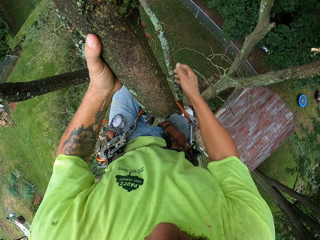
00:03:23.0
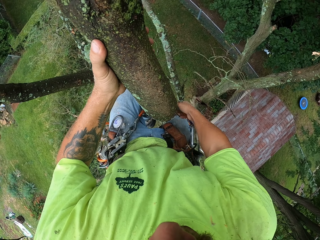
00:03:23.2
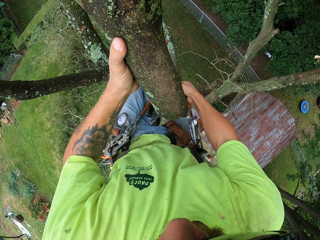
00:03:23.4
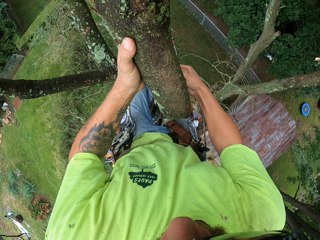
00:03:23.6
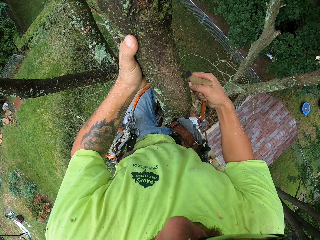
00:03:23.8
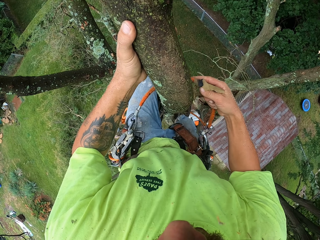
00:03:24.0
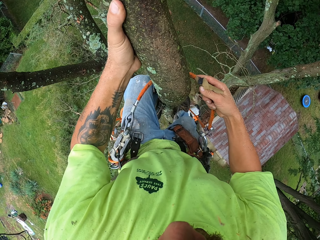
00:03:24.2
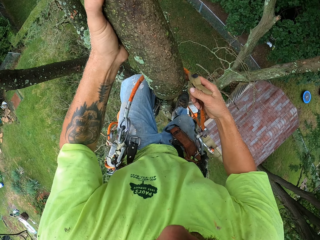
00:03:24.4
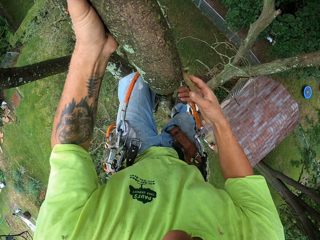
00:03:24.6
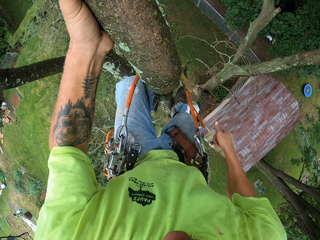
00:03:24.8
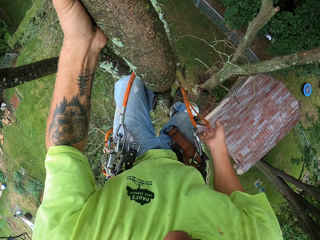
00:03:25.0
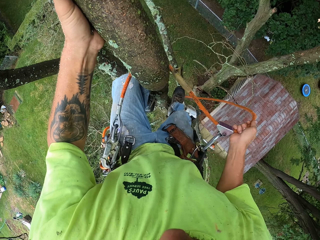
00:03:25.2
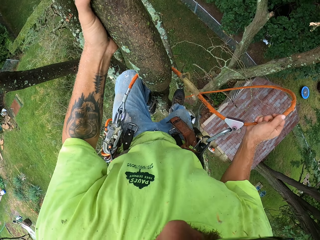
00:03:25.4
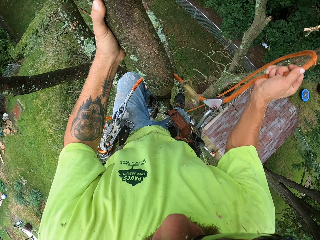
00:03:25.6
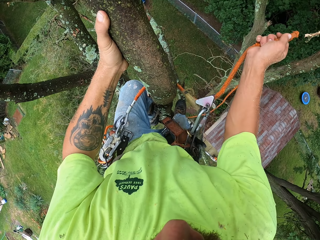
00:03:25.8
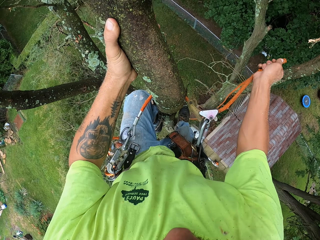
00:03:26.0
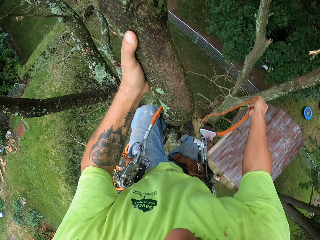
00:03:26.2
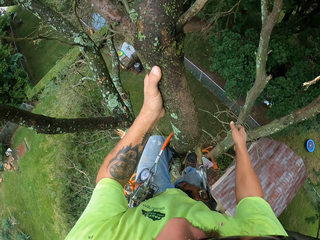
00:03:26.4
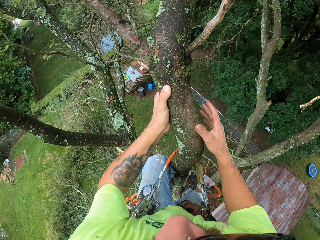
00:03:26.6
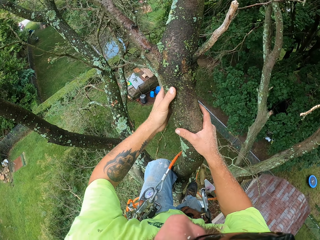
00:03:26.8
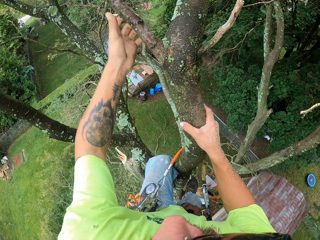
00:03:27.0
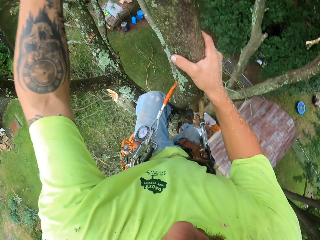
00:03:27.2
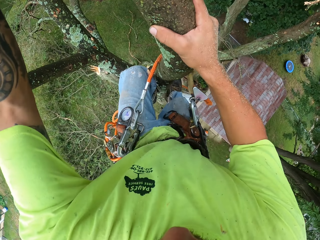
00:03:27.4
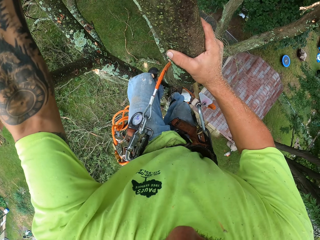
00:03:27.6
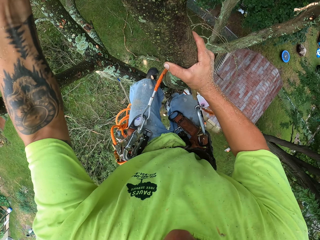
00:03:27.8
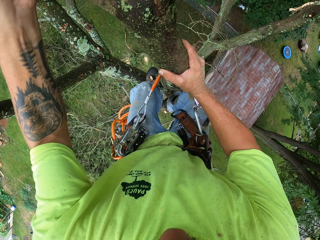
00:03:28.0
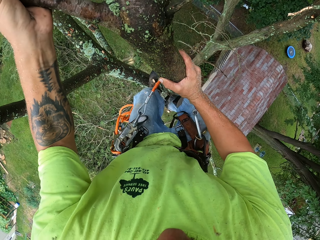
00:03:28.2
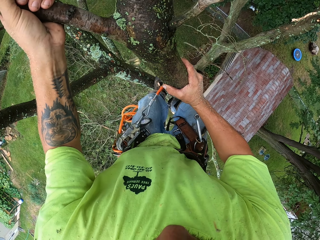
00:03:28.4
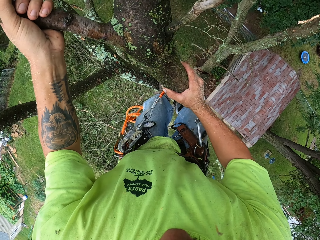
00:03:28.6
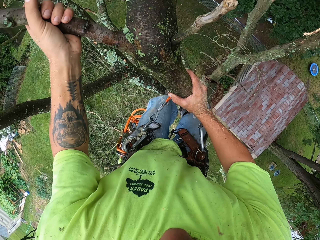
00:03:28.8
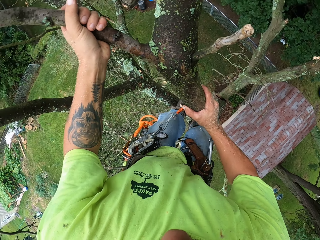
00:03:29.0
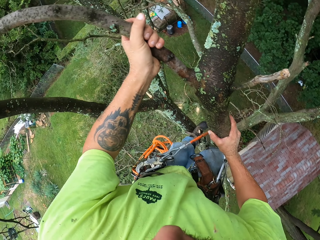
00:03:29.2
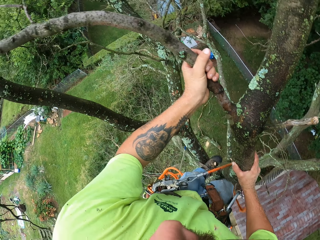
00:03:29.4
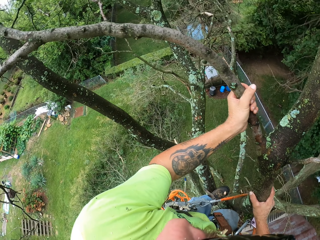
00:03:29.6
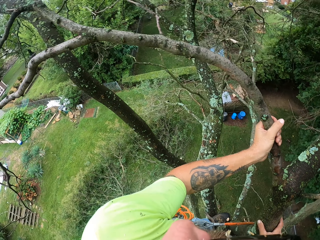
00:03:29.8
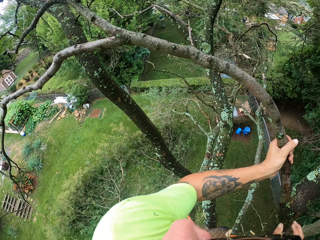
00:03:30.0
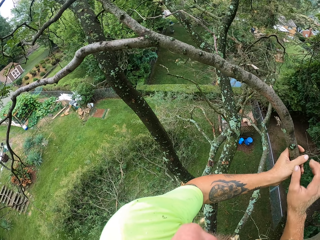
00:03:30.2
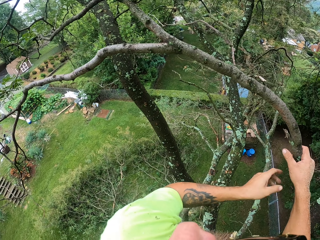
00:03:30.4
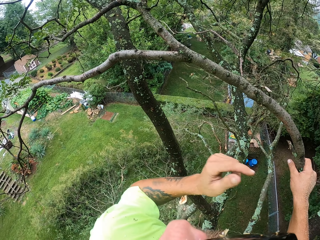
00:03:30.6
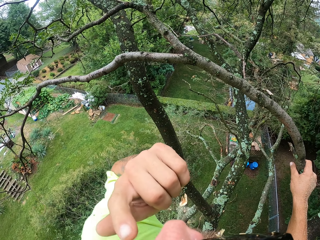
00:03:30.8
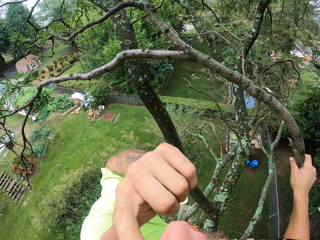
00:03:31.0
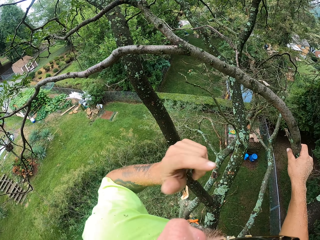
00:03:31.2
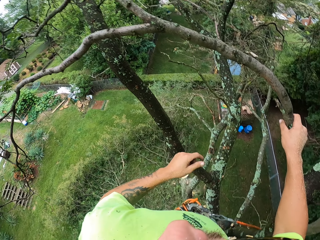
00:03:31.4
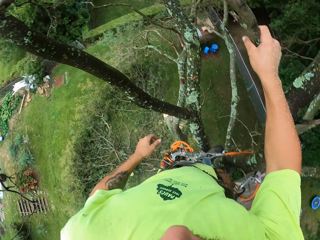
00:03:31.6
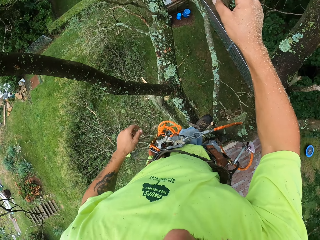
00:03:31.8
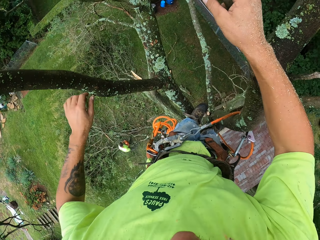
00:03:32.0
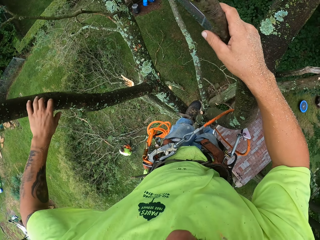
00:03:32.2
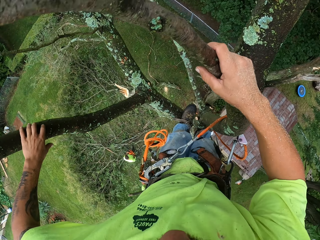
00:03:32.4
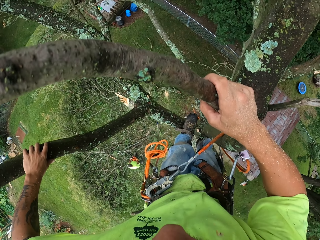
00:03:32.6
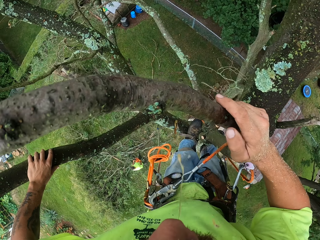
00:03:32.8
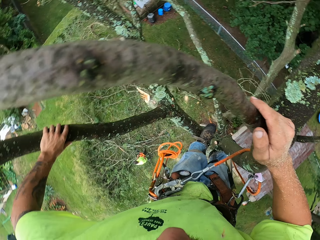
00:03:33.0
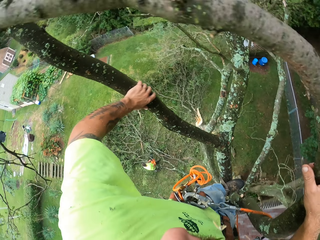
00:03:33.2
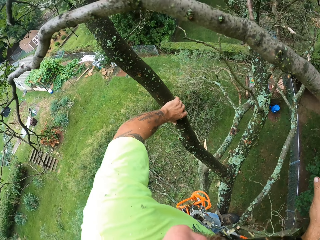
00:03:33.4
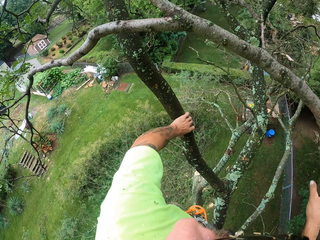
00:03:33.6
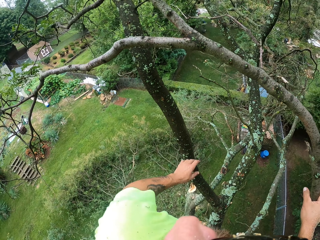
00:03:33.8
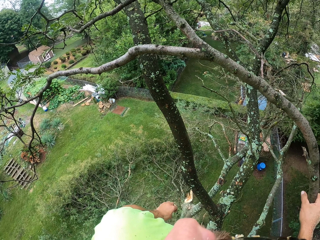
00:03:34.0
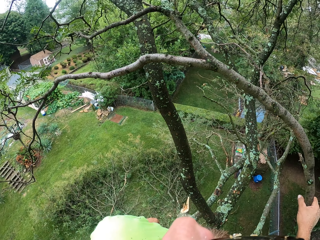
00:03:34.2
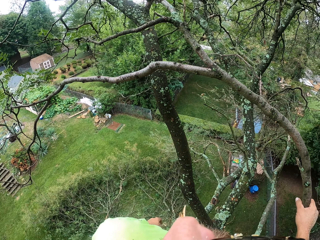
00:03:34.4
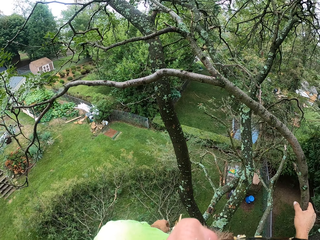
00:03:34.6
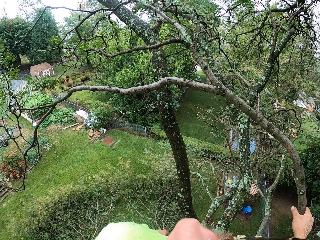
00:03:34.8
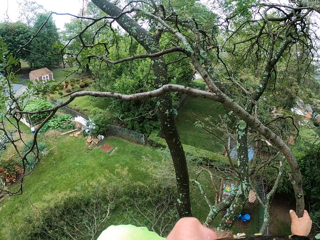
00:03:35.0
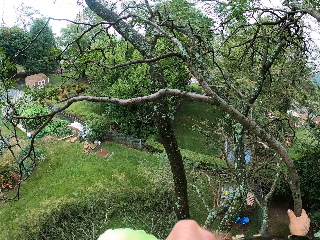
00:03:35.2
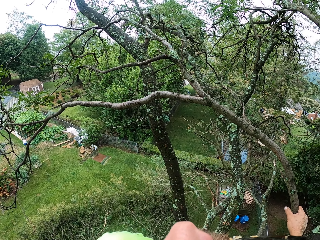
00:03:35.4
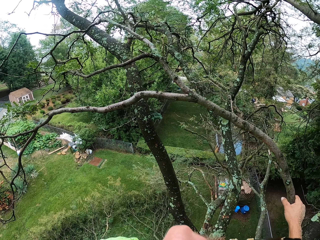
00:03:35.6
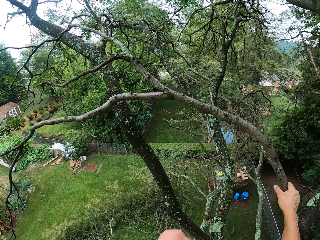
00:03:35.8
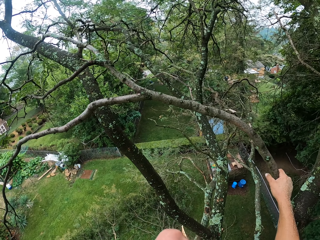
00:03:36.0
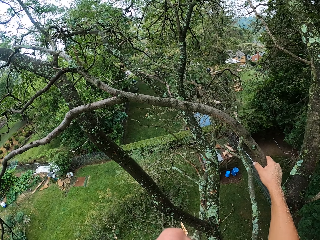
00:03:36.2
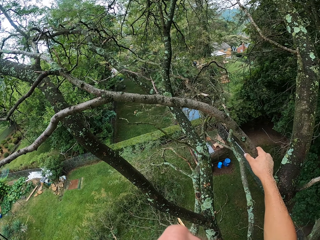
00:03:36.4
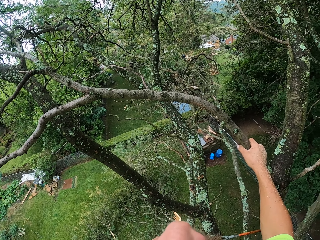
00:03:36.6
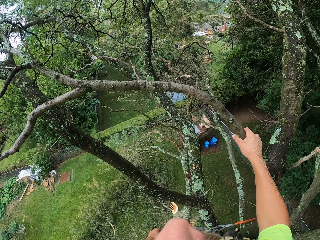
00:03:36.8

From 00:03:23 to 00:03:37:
The camera wearer adjusts the rope with his right hand. He climbs the tree with his hands and legs. He touches his face with his left hand. He looks around.

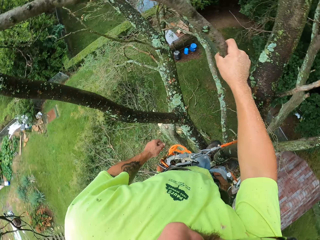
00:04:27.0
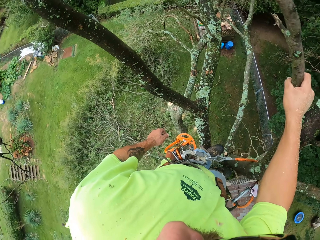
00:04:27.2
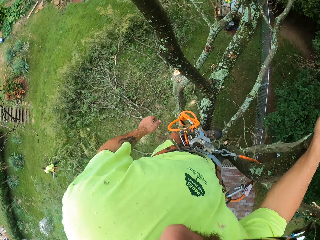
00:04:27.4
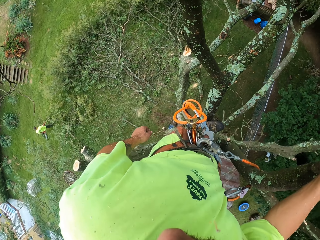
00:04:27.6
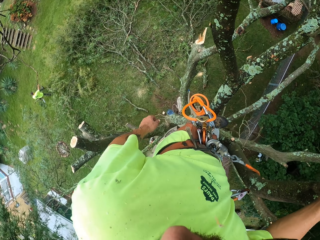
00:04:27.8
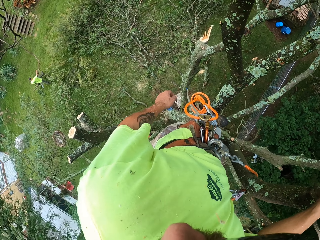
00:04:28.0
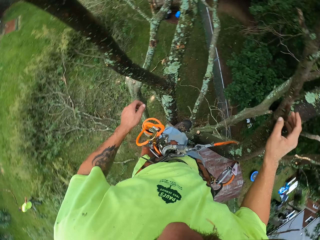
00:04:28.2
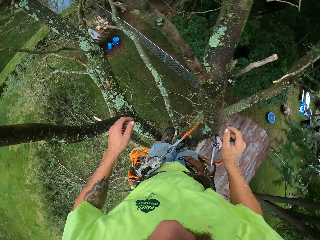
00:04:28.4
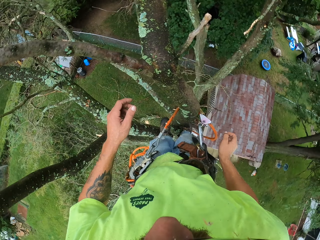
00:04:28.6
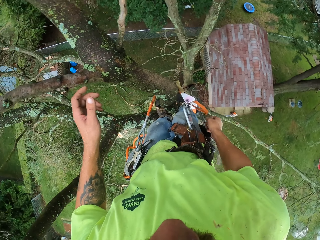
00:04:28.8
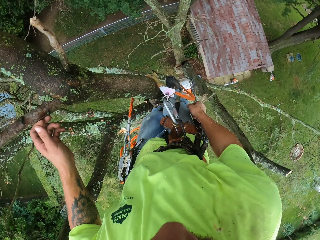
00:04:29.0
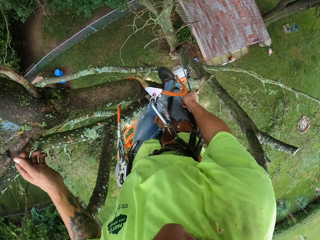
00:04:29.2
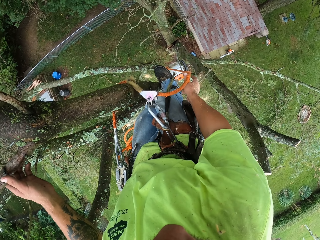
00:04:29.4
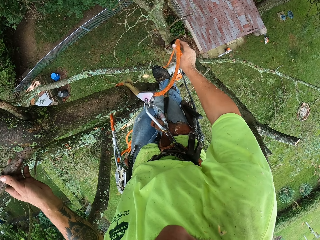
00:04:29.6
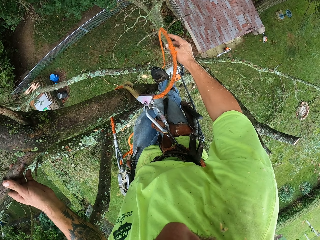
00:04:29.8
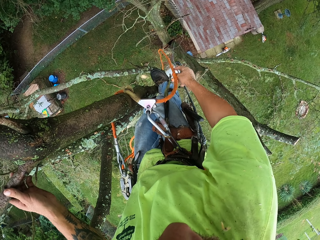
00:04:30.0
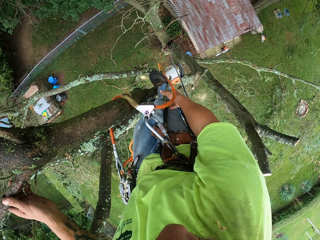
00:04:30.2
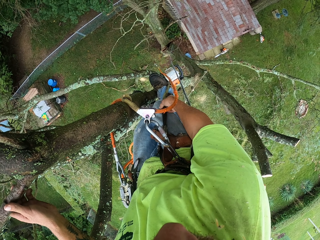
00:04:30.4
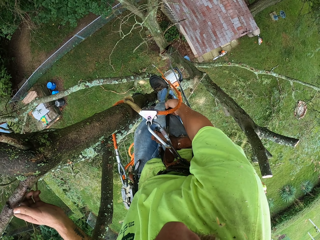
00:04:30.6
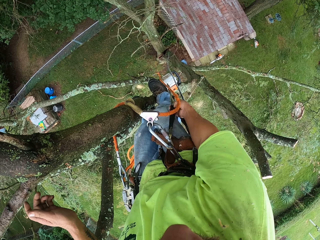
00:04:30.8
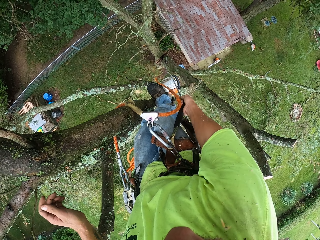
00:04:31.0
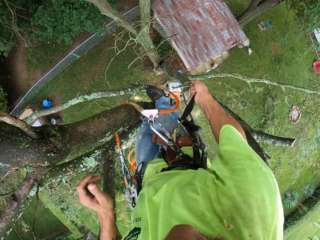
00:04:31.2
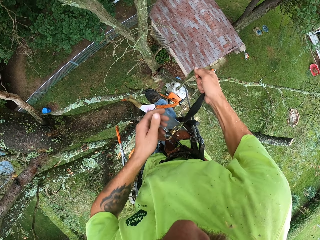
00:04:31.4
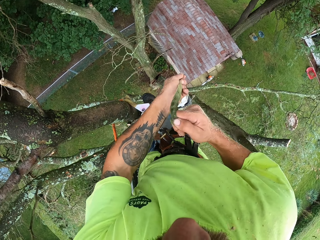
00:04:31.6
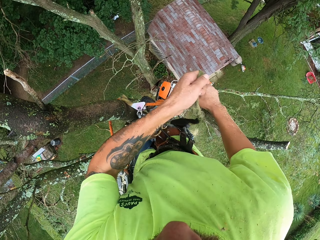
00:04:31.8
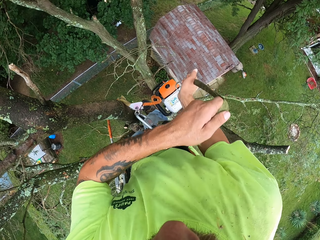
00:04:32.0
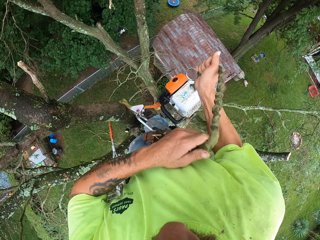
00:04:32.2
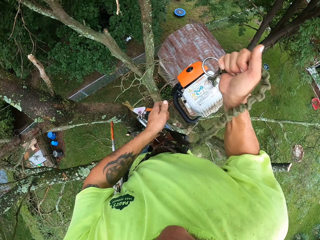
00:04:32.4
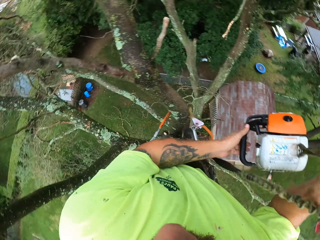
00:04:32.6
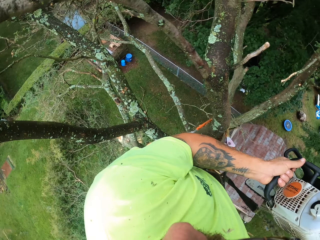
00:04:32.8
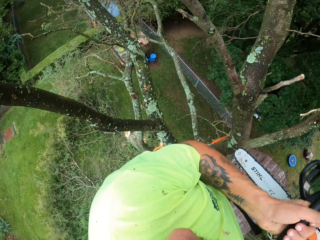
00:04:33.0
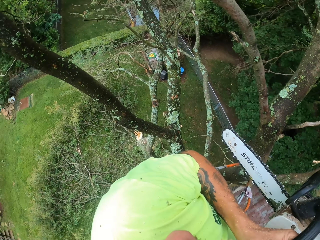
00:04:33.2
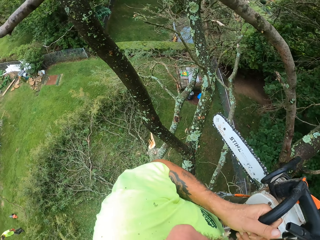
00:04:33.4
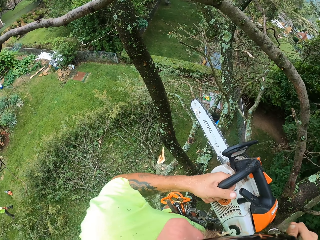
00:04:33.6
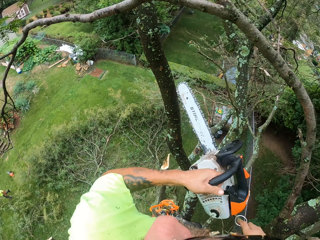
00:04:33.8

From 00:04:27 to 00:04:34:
The camera wearer adjusts the rope with his right hand. He takes the chainsaw. He pulls the chainsaw with the rope in both hands.
